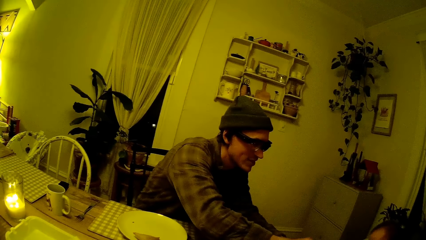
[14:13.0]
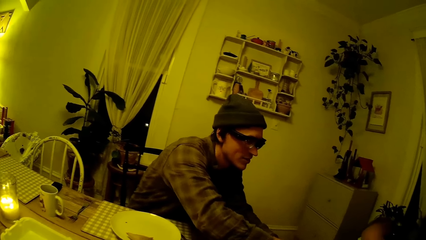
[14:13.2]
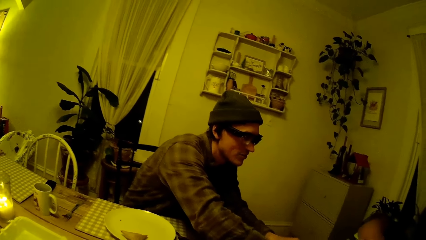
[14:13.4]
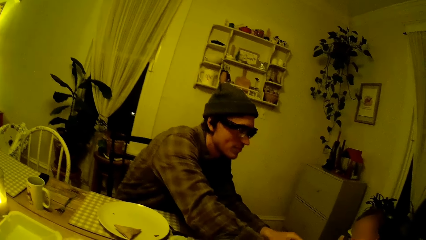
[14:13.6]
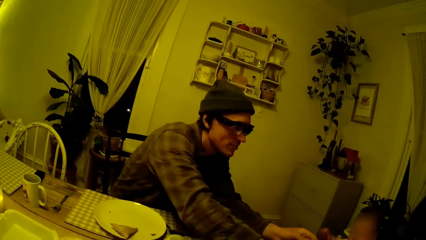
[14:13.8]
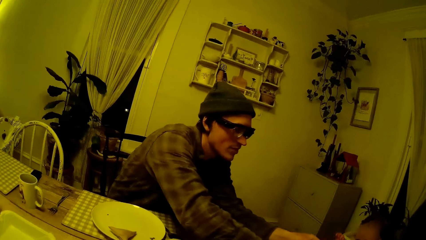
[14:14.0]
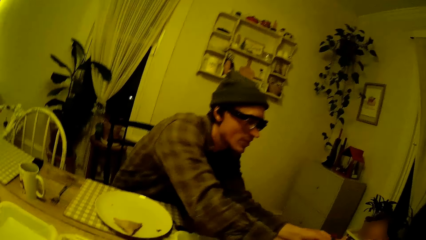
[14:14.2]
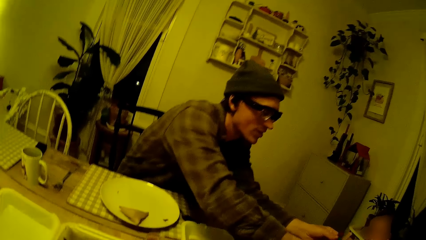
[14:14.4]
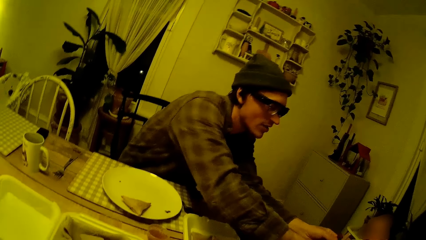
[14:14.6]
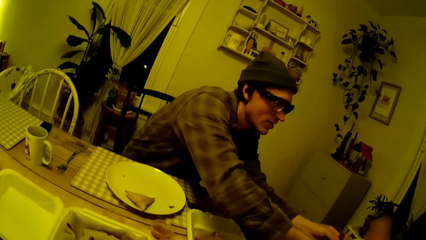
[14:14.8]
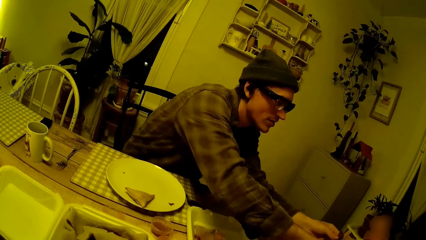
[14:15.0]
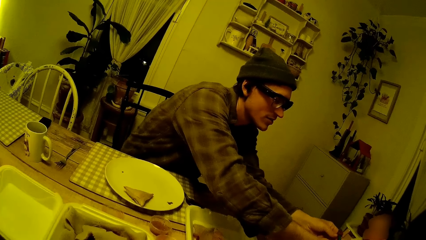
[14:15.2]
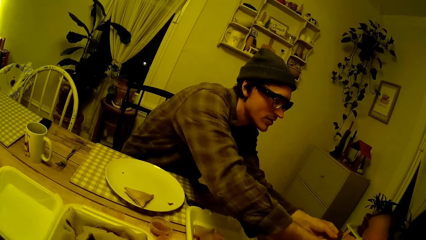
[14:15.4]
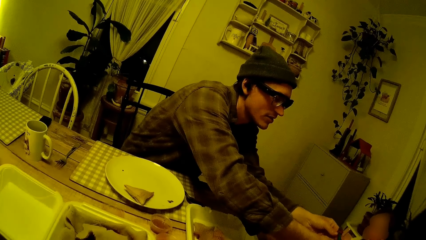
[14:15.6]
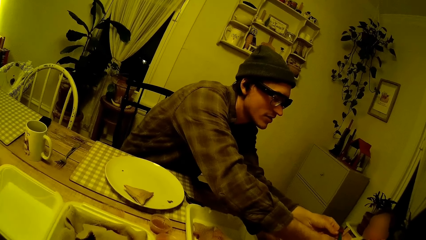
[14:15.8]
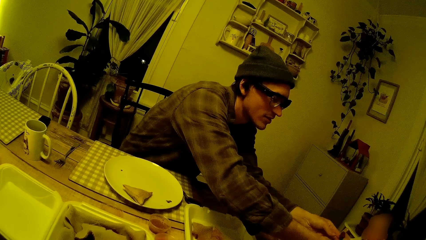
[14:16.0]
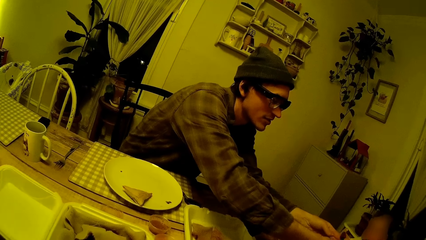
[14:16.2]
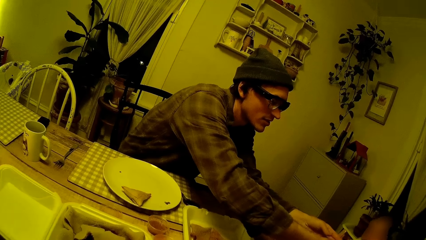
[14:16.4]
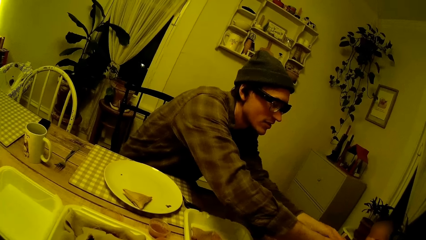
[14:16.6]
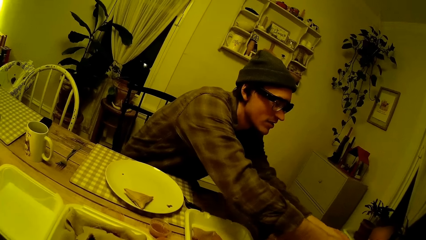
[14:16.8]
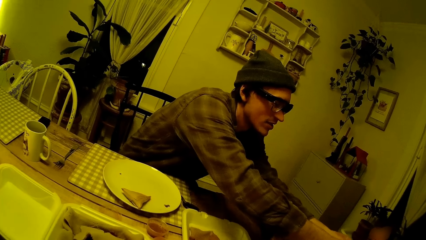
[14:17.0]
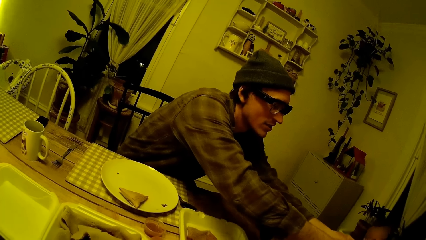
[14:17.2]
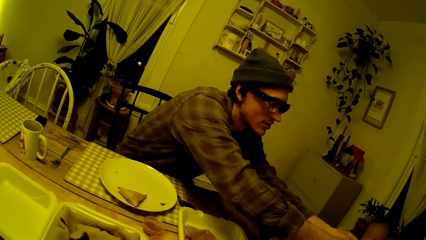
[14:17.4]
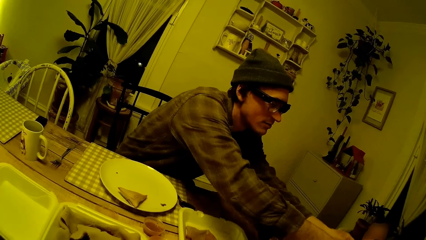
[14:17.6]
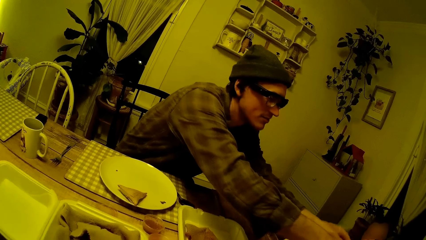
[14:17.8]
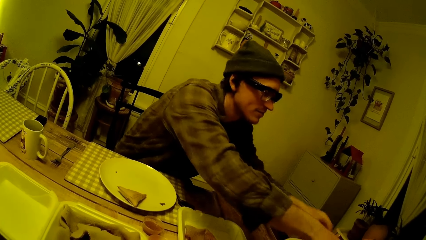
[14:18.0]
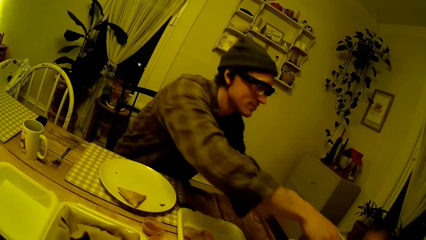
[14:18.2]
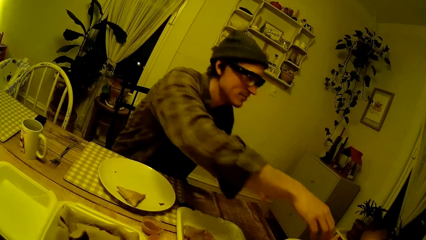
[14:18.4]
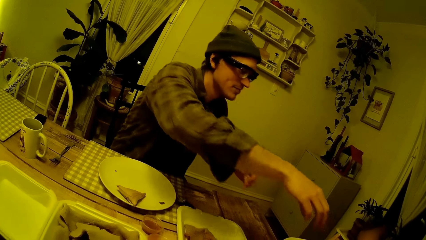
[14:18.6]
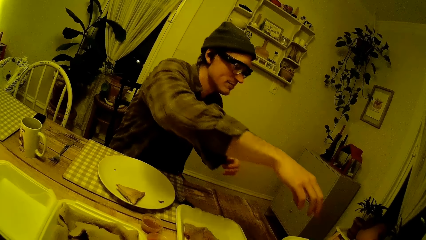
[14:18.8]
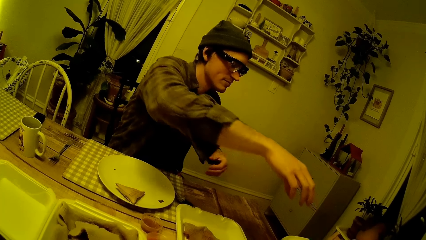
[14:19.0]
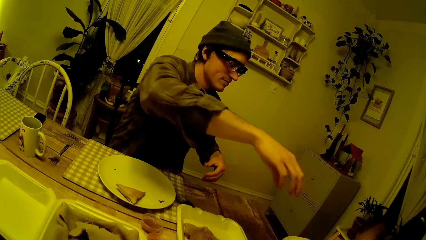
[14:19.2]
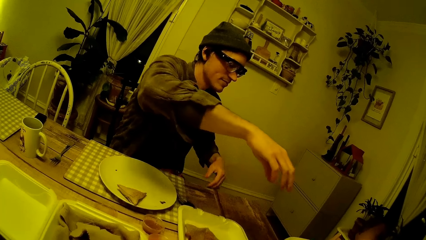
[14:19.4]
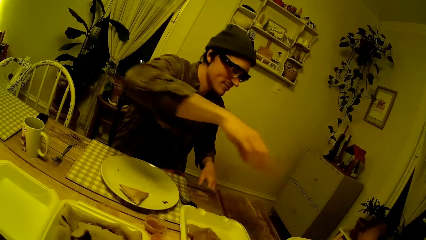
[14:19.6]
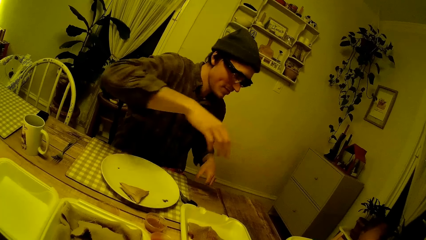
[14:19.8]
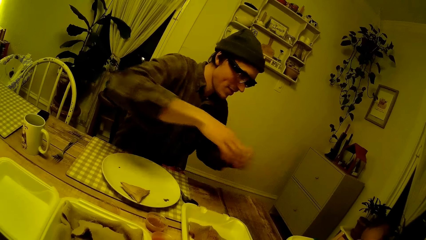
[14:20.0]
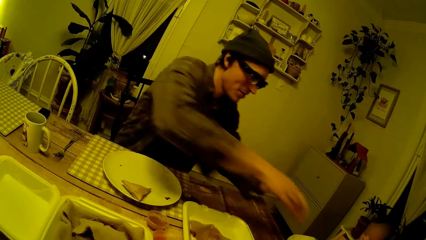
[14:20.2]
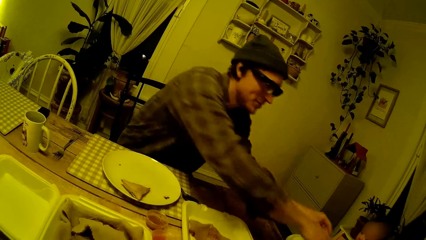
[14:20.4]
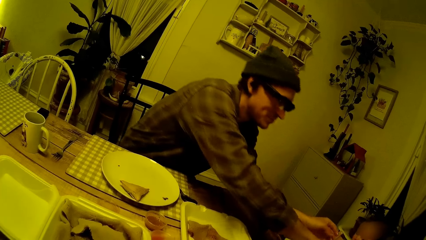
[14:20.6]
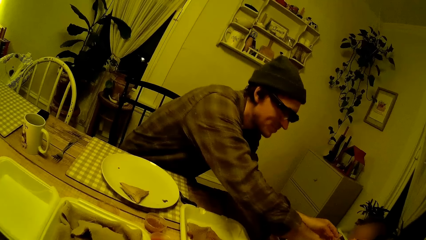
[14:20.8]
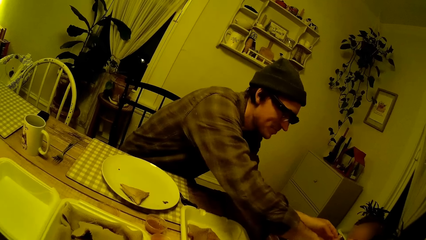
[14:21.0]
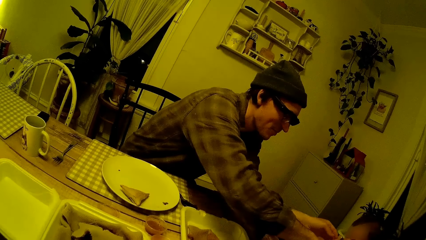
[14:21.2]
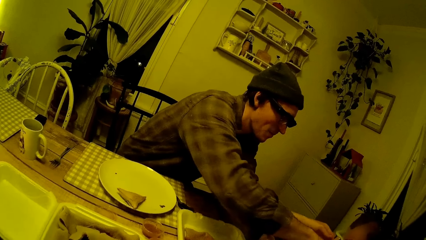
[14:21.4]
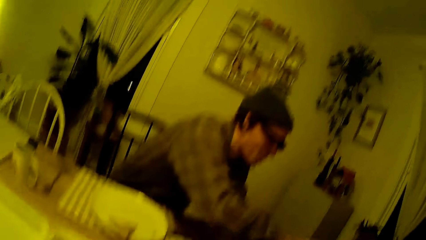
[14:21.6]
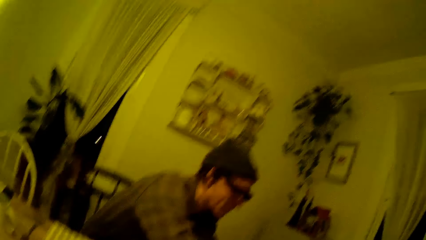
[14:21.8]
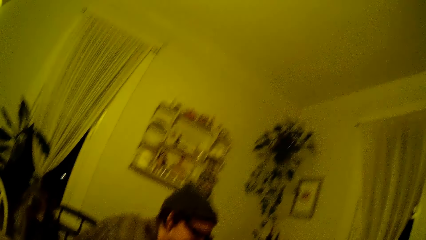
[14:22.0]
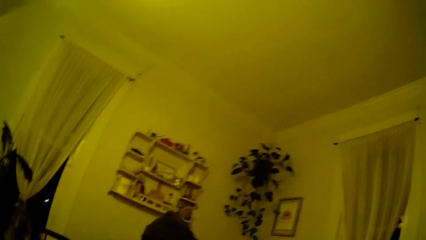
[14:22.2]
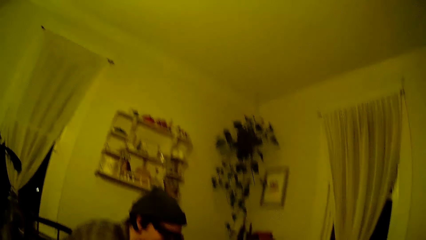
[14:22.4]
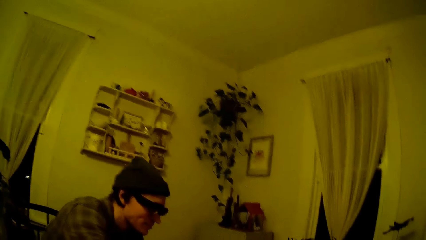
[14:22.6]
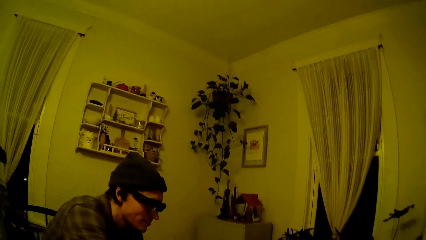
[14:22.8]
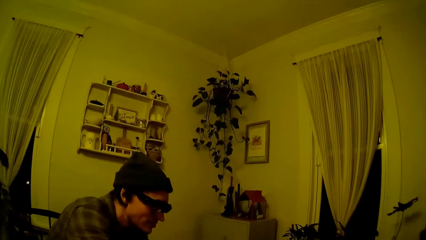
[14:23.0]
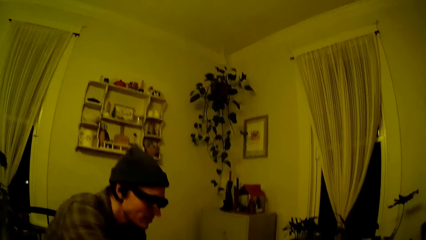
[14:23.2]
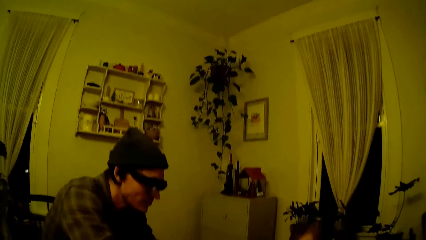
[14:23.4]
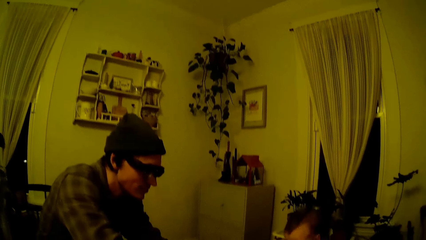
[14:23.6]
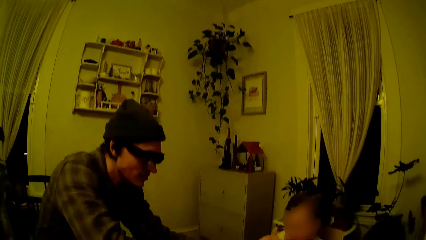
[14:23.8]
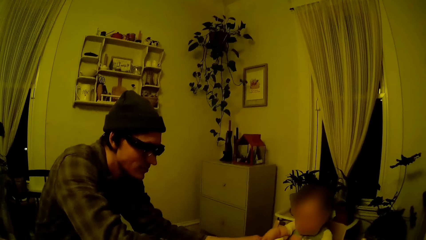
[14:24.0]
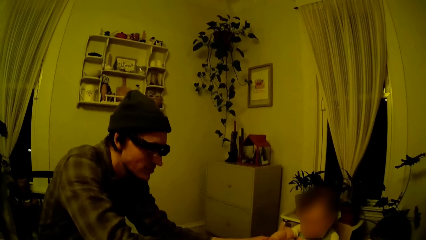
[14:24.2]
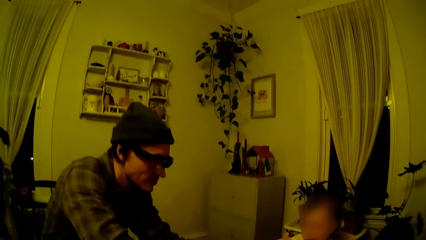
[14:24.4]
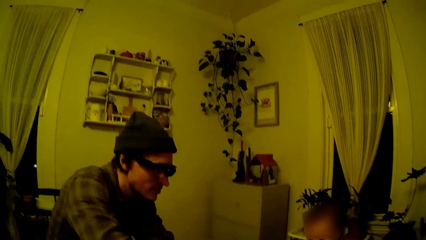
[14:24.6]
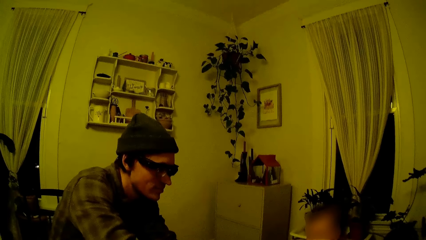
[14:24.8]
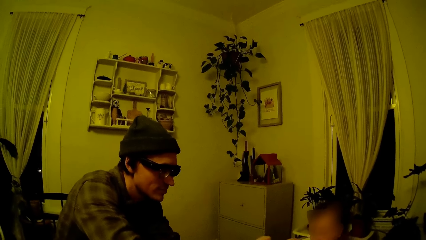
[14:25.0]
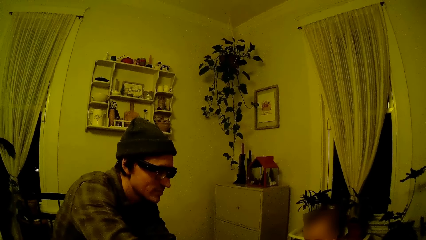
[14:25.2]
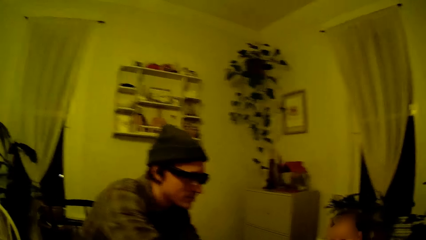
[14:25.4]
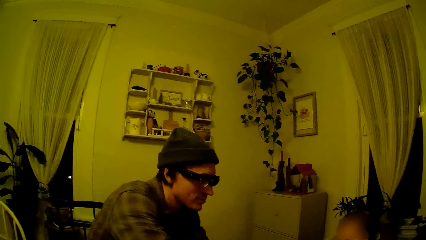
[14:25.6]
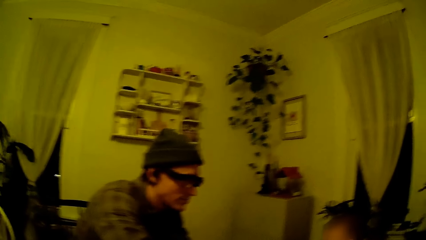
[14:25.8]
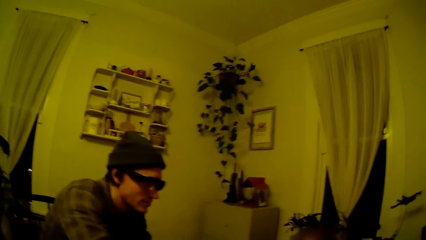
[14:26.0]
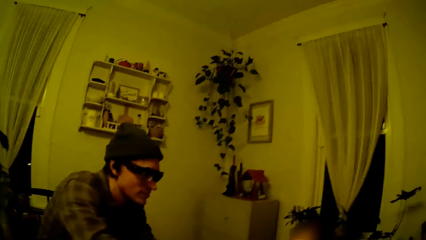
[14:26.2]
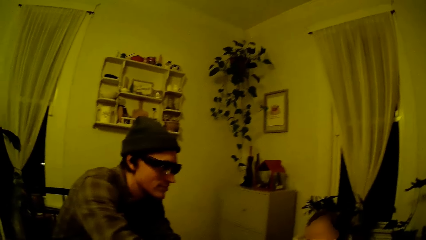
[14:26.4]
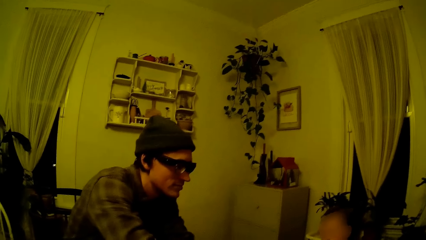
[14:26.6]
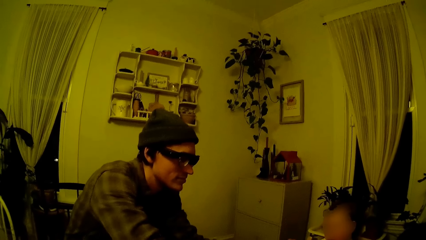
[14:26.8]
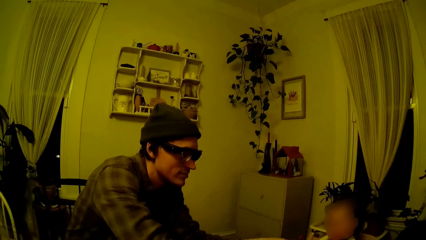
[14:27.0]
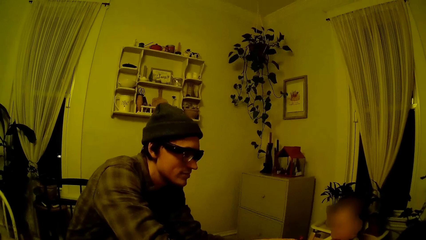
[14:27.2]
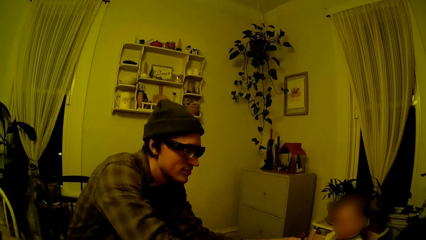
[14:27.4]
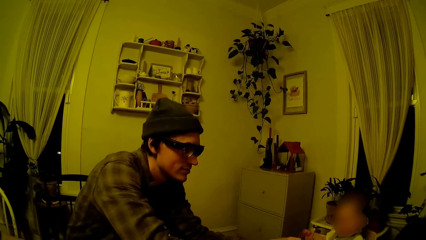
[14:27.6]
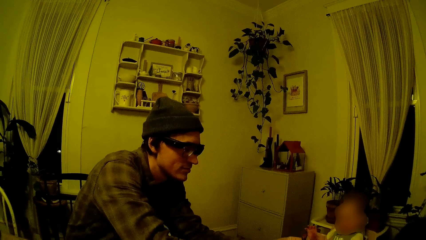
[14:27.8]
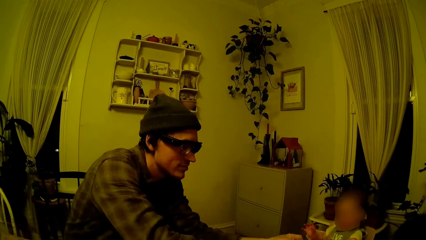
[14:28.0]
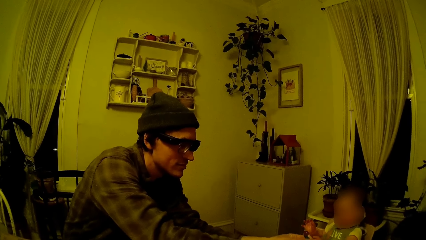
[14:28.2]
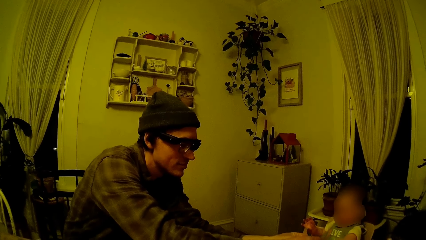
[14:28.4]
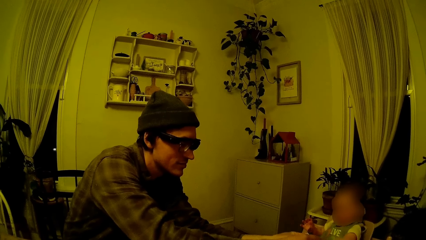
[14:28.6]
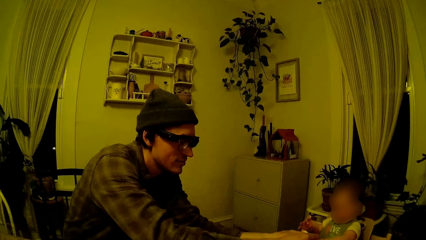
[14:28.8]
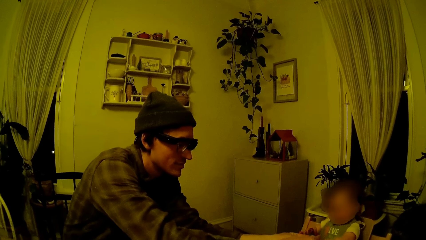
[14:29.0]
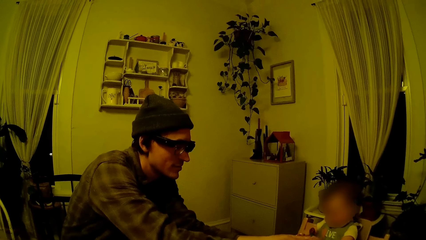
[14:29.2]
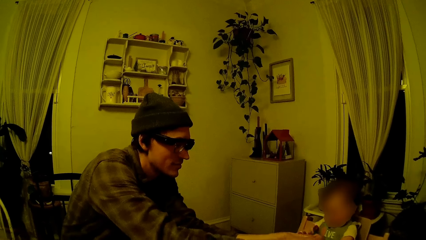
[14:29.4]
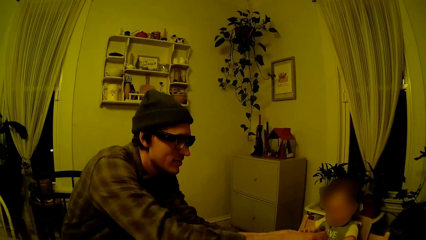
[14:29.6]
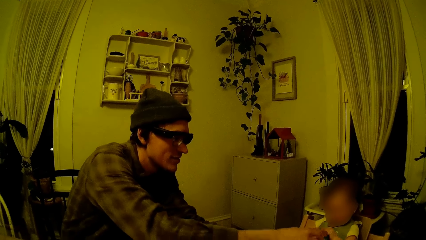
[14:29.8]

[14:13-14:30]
The camera wearer looks at a baby.
